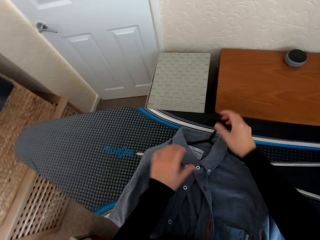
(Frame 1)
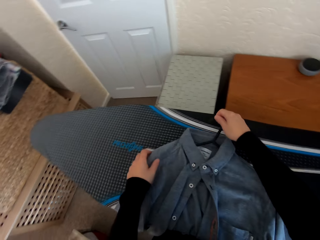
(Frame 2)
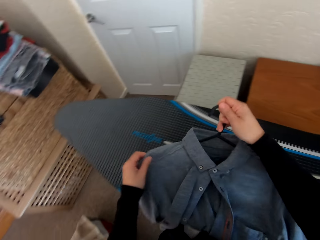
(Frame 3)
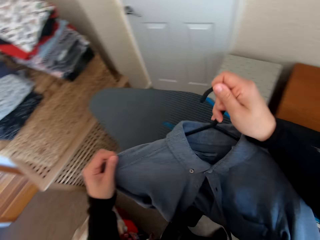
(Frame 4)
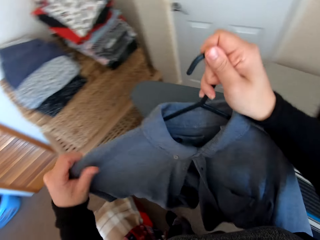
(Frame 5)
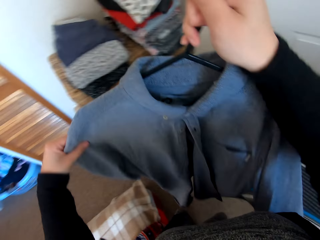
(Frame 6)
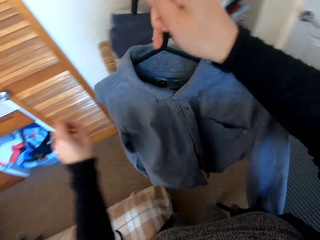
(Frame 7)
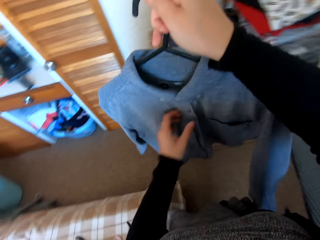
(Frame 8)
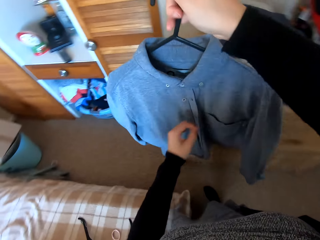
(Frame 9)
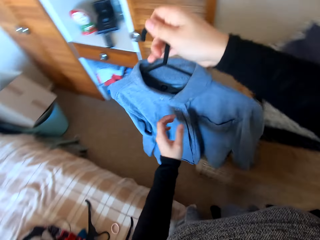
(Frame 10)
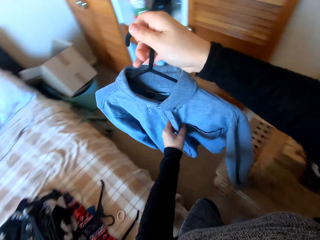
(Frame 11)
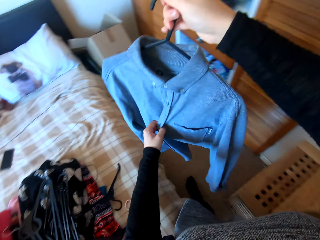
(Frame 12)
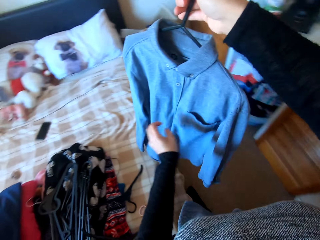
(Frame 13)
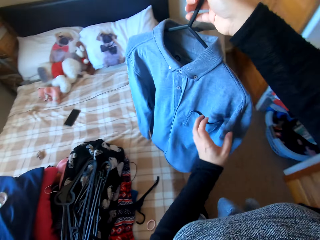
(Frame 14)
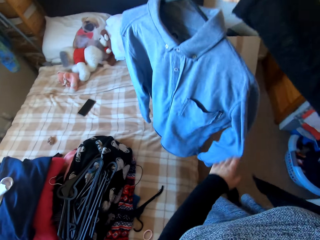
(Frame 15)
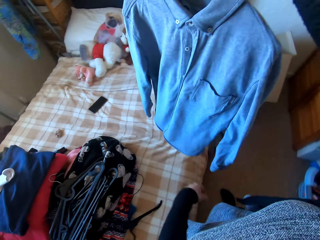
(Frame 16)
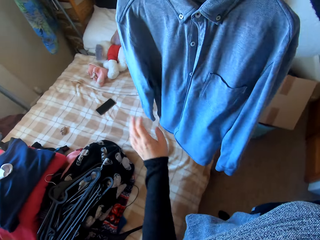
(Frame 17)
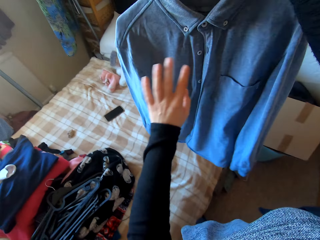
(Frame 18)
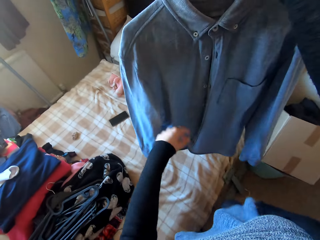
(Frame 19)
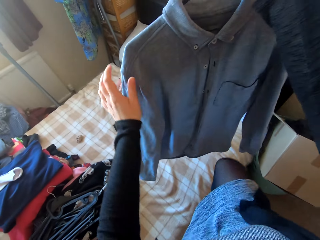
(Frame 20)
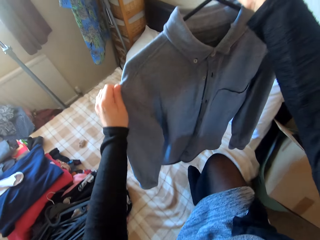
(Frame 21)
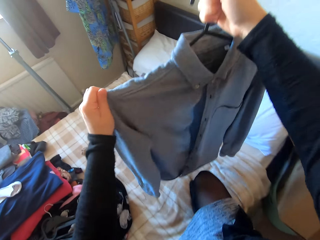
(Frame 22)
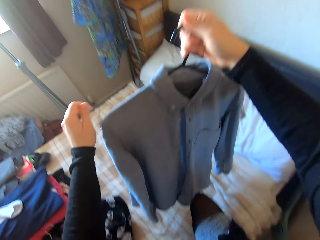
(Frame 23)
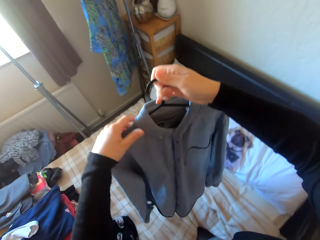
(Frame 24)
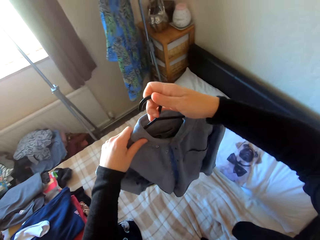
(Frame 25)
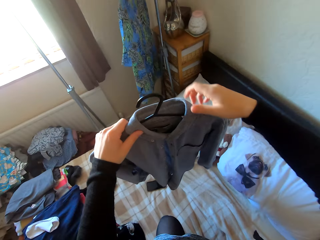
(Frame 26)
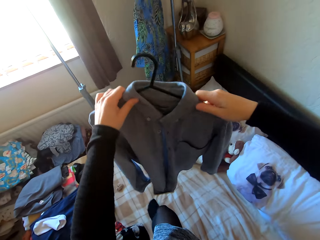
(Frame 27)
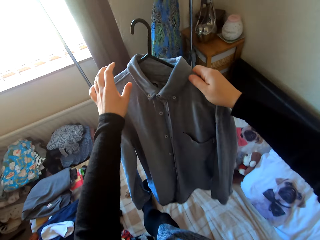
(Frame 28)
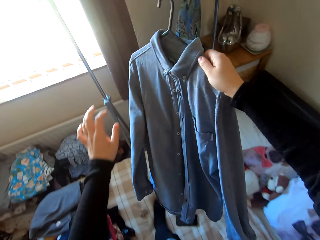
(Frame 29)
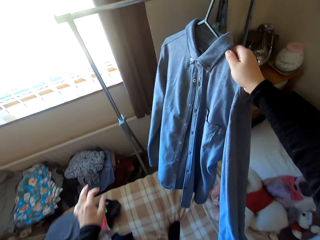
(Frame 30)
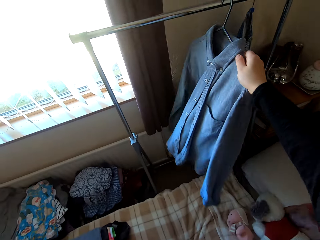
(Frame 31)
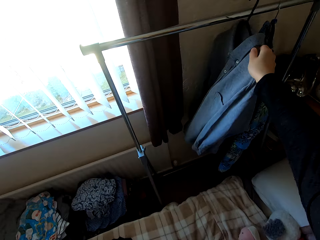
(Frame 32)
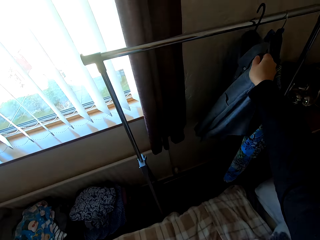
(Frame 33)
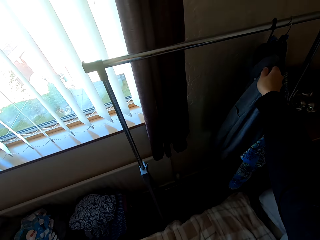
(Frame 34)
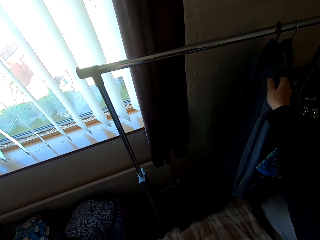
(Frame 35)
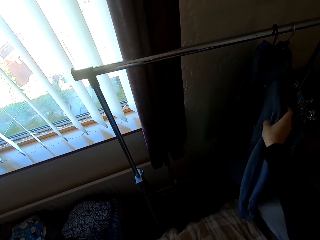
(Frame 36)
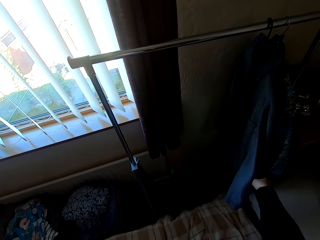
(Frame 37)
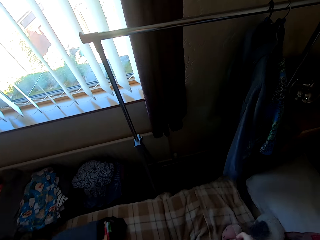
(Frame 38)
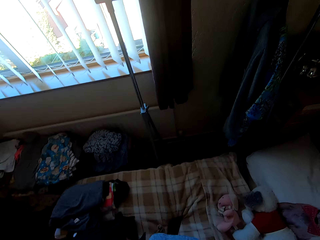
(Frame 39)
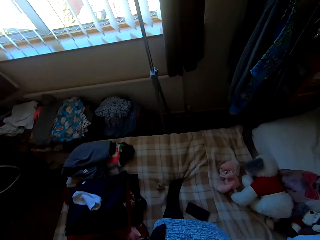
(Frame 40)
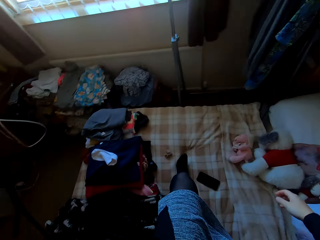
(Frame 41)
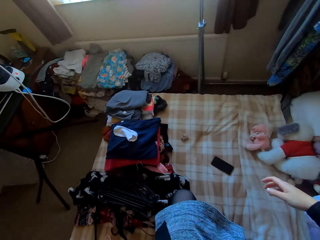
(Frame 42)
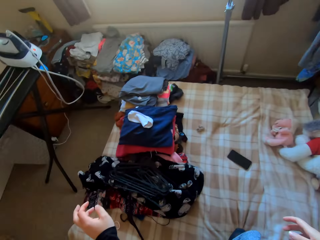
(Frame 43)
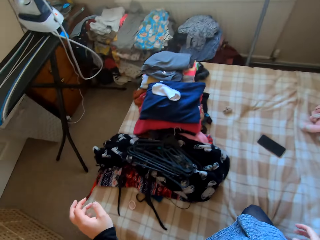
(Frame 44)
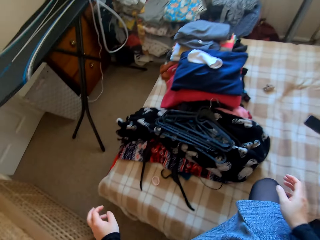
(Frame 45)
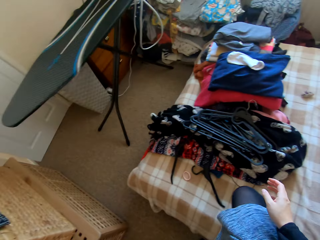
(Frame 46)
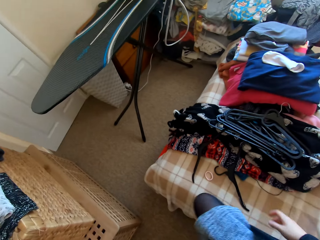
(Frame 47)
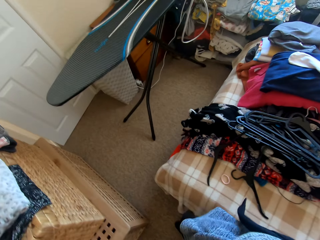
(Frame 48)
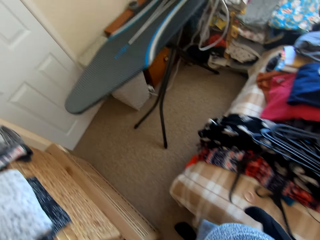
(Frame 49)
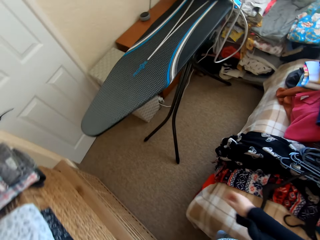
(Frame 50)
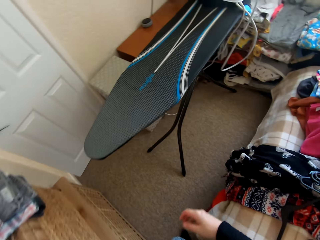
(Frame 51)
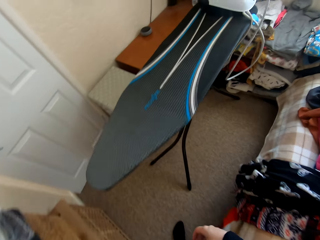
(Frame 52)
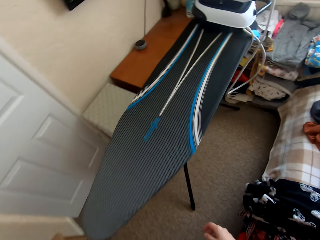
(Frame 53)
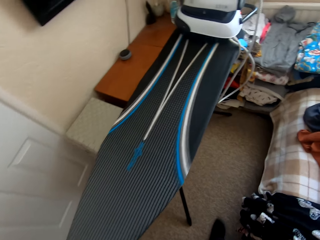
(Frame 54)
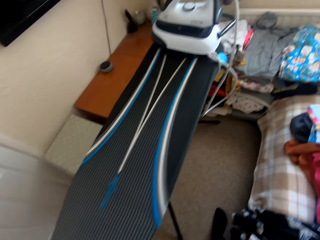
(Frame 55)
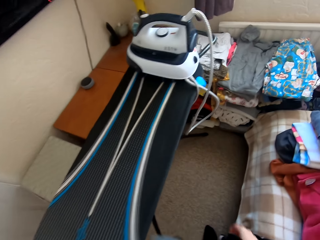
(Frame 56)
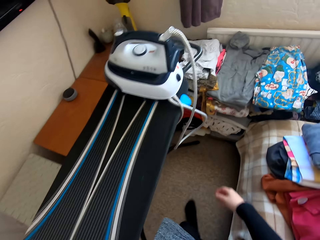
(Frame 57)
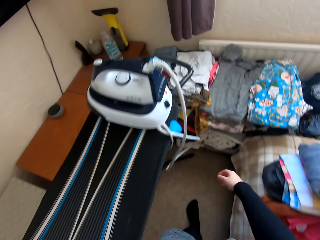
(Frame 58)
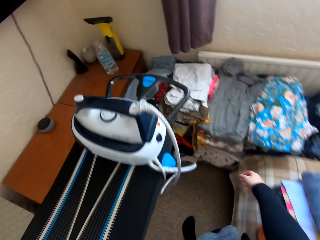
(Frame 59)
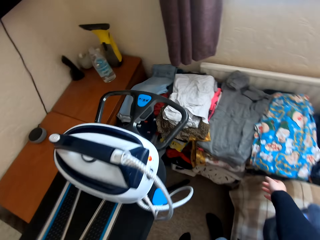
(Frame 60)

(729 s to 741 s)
The camera wearer takes the shirt or cloth on the hanger. They adjust the cloth. They climb on the bed. They place the hanger on the rack stock. They hang the cloth on the hanger. They step down from the bed. They walk in the house.

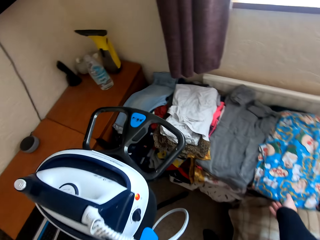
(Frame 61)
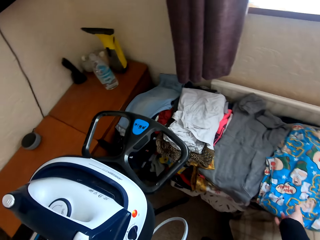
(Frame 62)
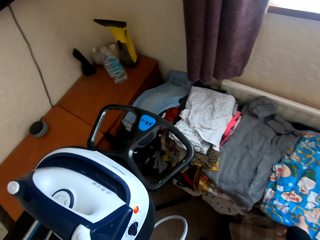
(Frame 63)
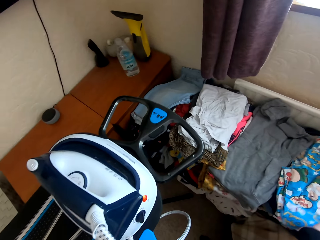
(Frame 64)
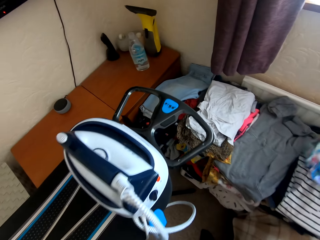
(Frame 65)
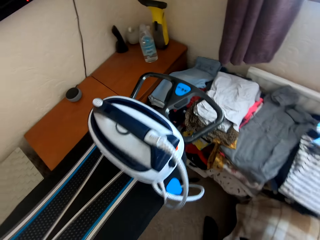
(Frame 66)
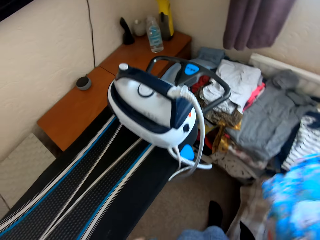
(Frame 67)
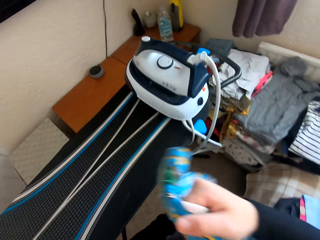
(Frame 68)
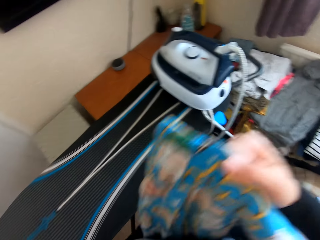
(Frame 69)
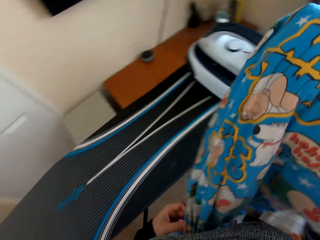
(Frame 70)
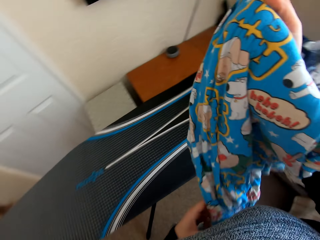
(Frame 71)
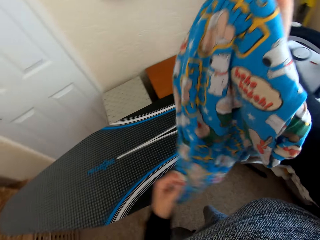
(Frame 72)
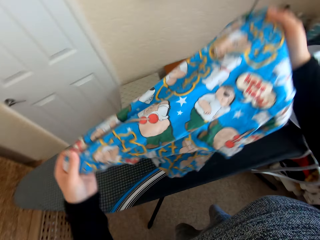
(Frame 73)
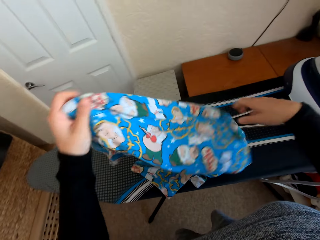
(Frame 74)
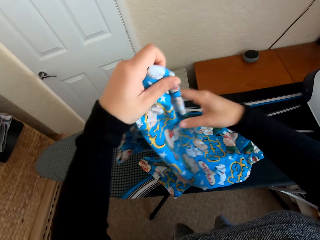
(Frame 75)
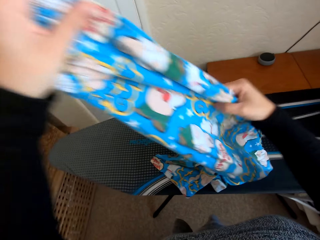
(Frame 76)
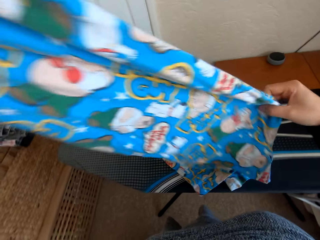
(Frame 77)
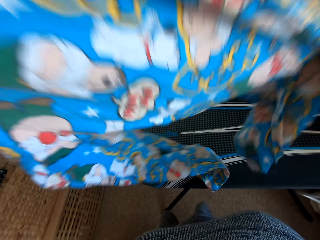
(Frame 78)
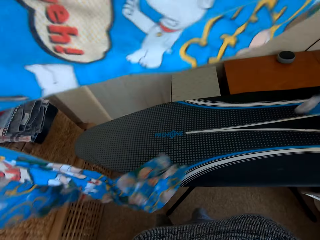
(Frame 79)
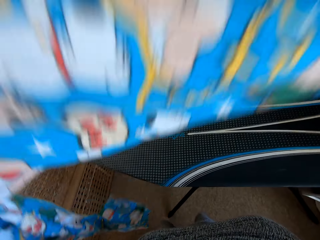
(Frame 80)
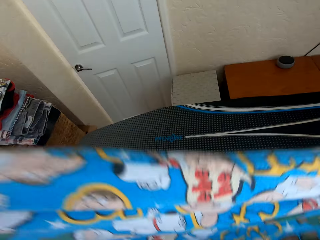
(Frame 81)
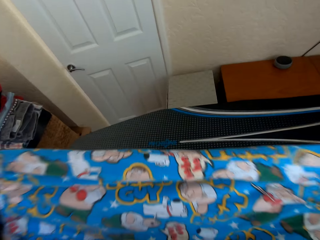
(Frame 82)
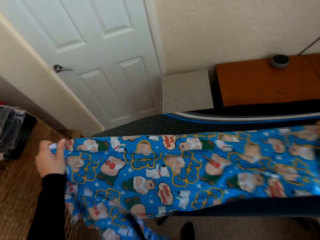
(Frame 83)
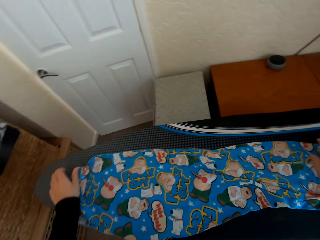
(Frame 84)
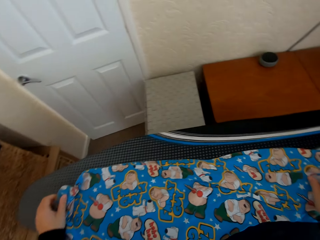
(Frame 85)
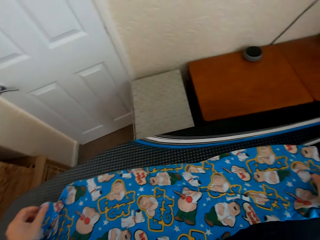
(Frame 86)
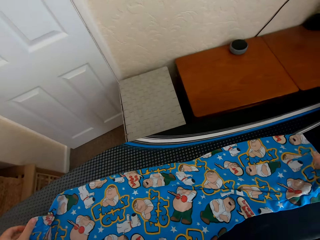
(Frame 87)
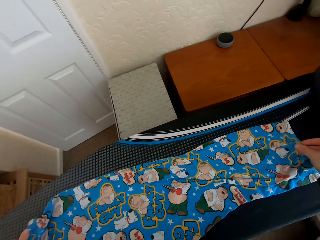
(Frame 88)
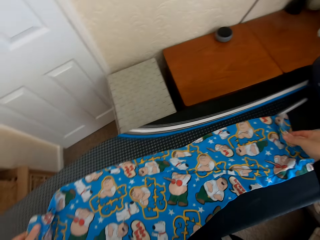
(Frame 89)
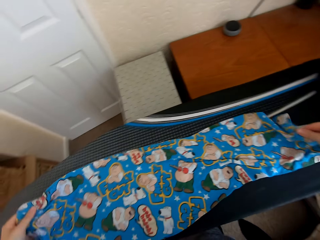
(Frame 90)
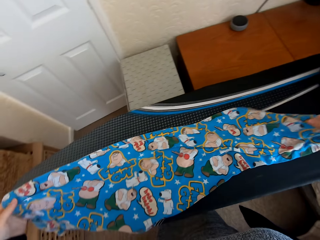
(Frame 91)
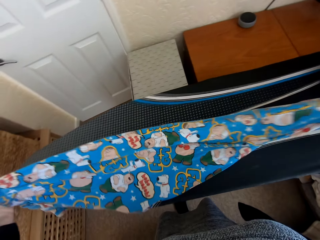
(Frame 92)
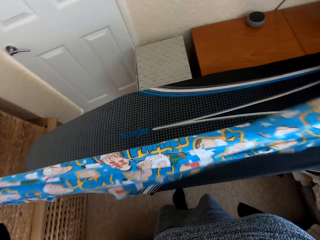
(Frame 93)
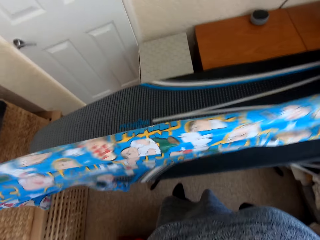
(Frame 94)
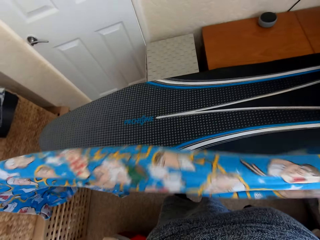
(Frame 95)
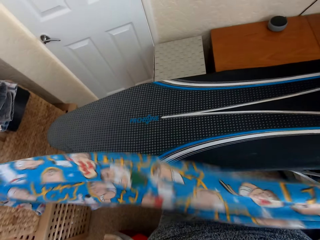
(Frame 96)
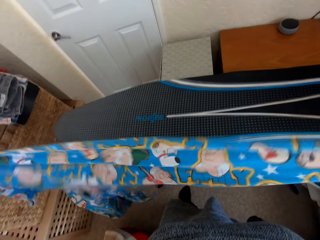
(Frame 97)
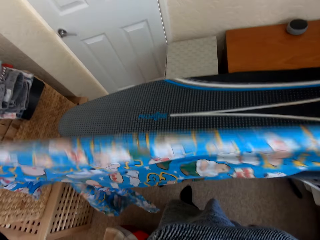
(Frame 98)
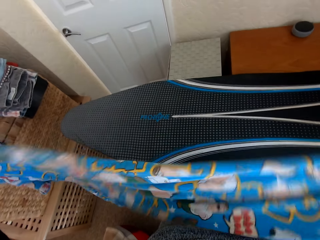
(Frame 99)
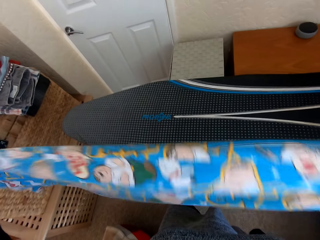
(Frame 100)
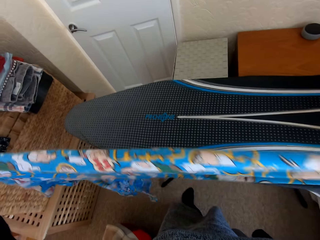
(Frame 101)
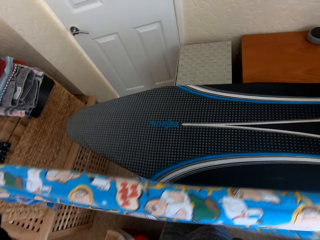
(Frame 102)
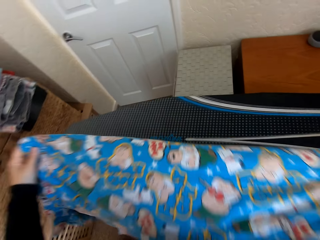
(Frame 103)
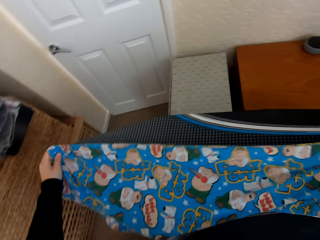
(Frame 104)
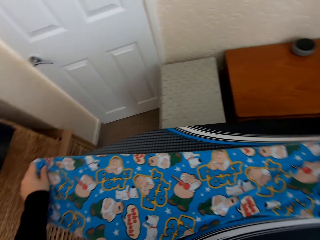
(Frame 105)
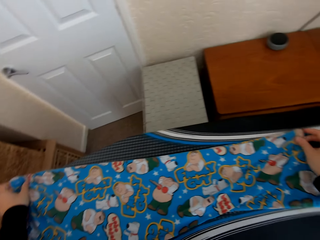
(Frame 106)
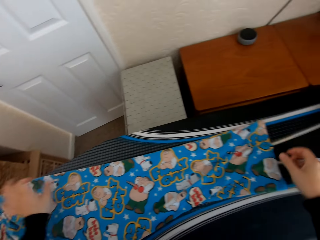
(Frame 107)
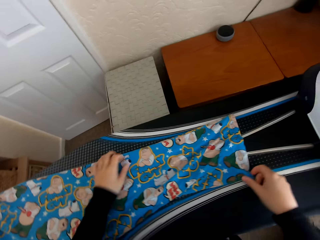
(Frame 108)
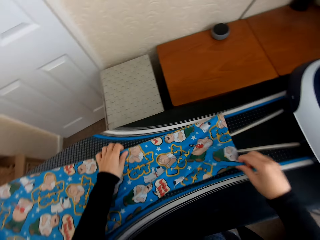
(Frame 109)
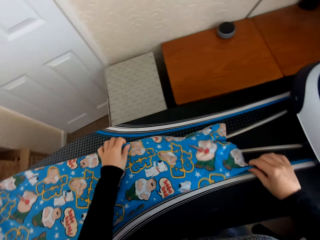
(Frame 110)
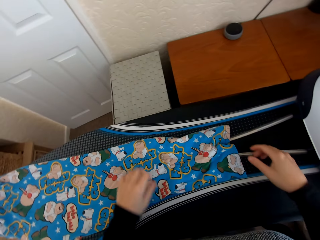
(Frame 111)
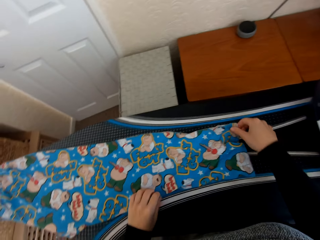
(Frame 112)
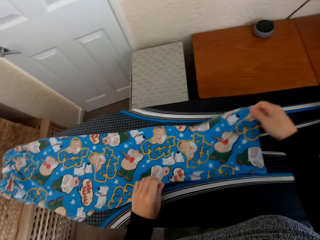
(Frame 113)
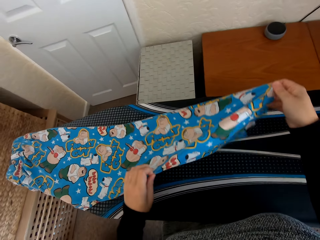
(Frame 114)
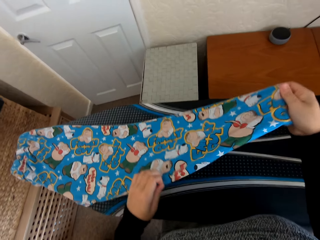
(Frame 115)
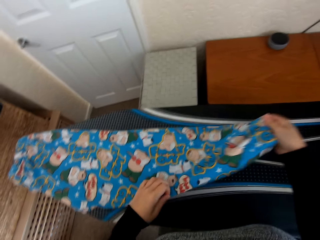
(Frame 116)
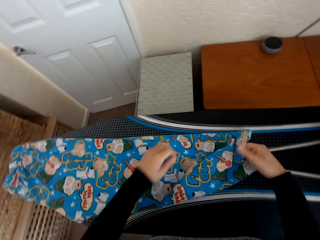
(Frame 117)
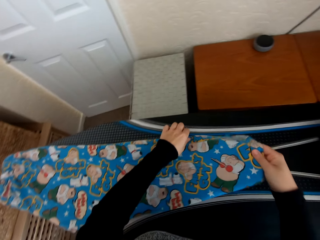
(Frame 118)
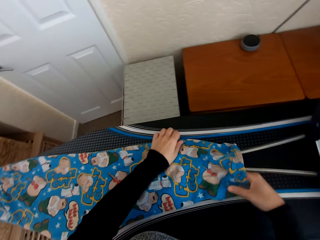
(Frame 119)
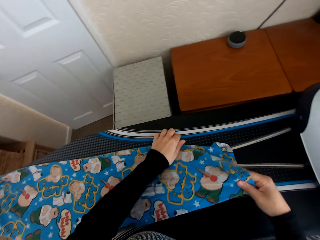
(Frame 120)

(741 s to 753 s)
The camera wearer picks the folded pant or cloth from the table. They unfold the cloth. They stretch the pant on the Brabantia iron board. They put the cloth on the iron board. They adjust the cloth.
